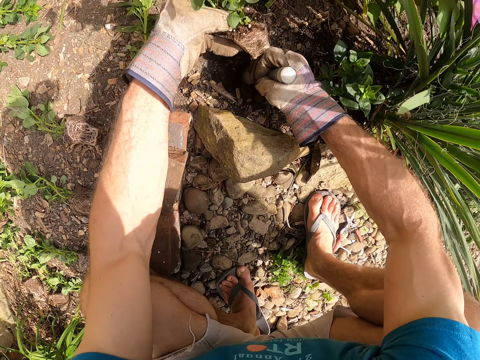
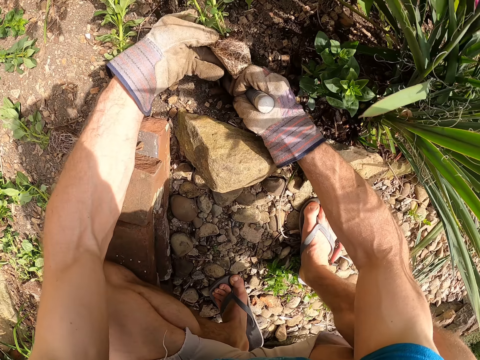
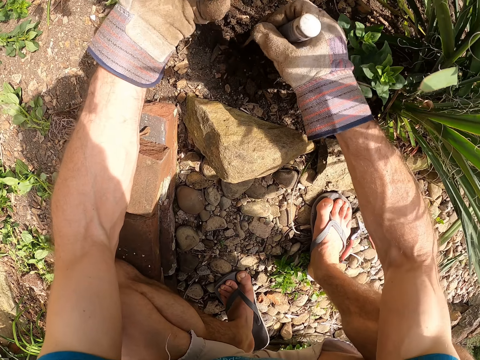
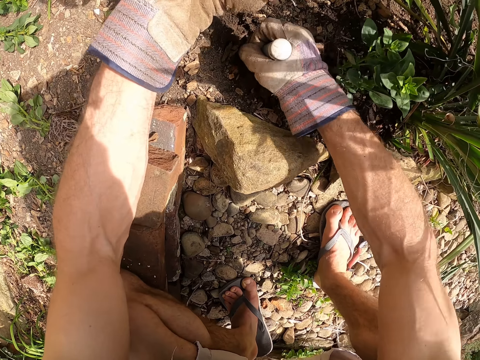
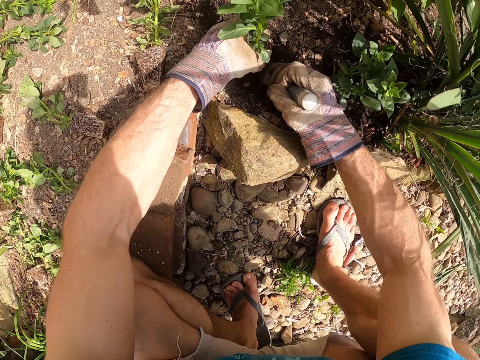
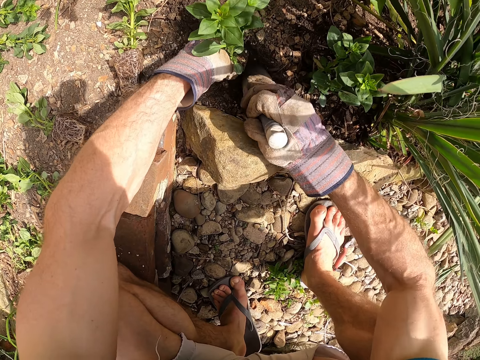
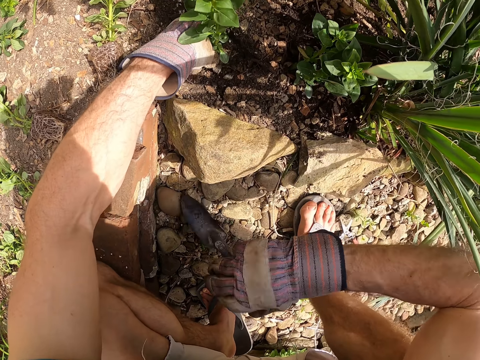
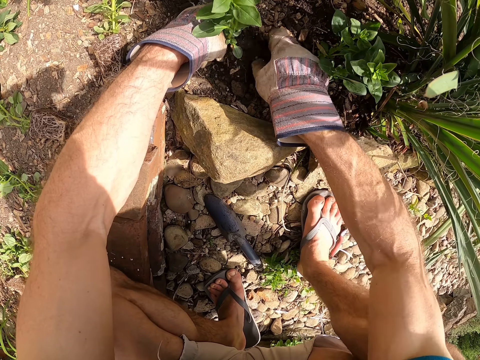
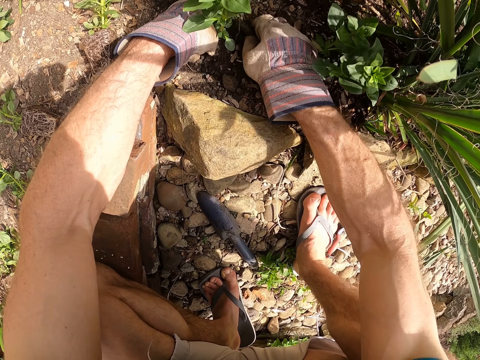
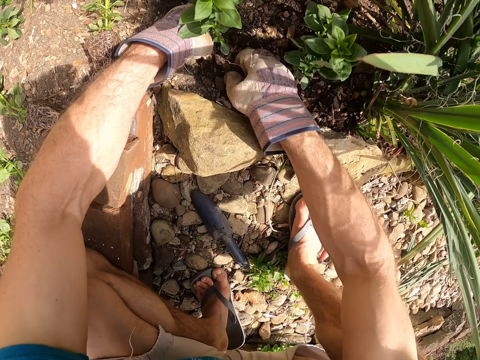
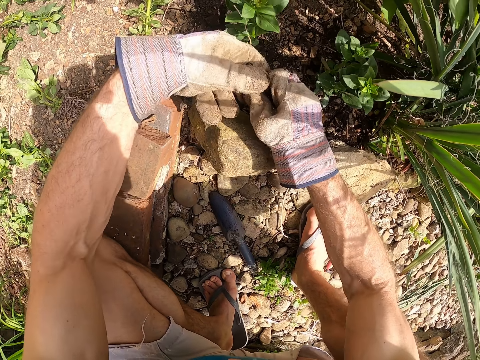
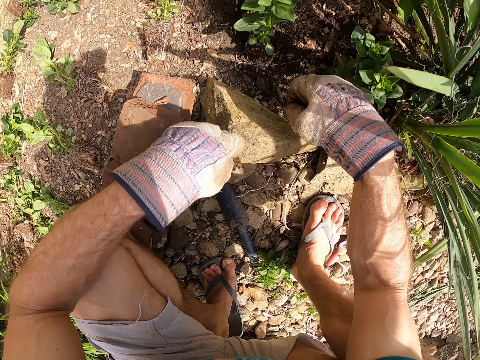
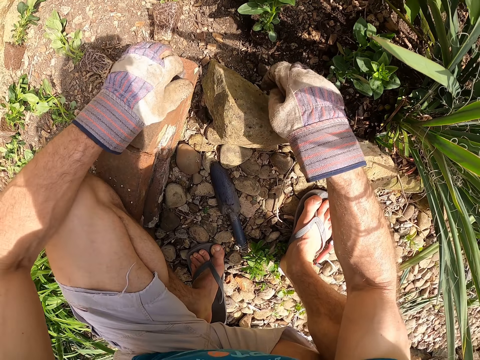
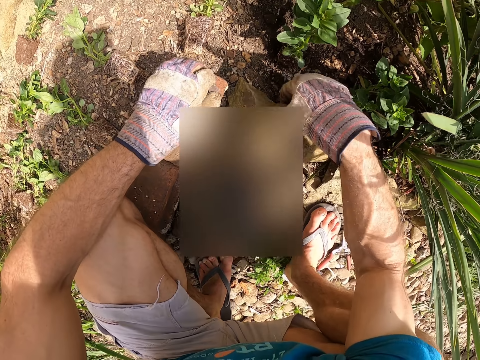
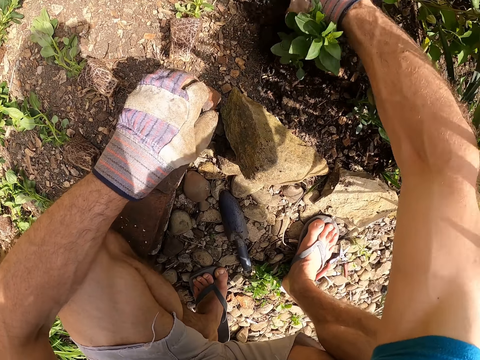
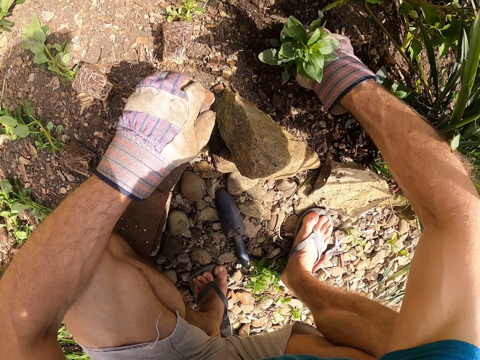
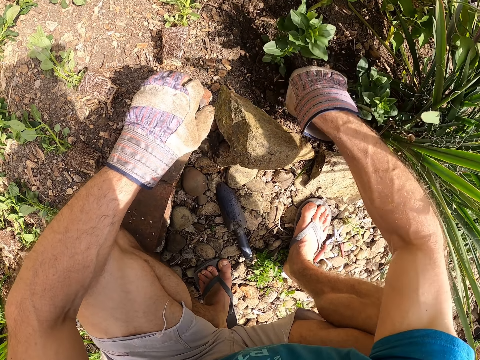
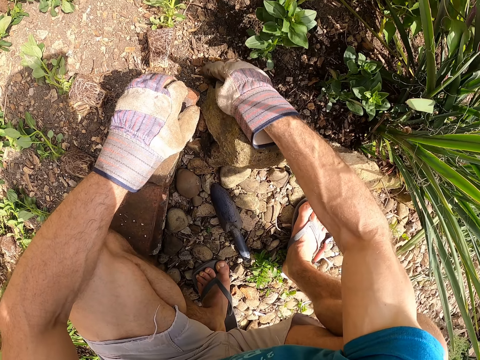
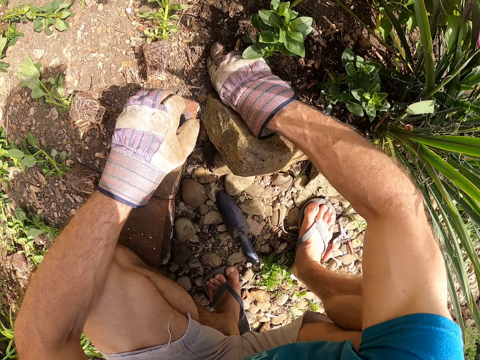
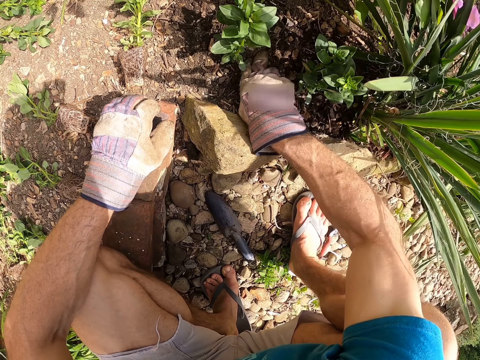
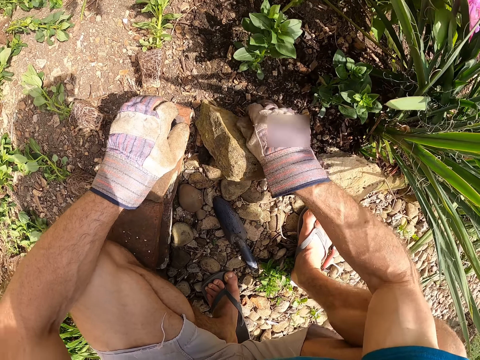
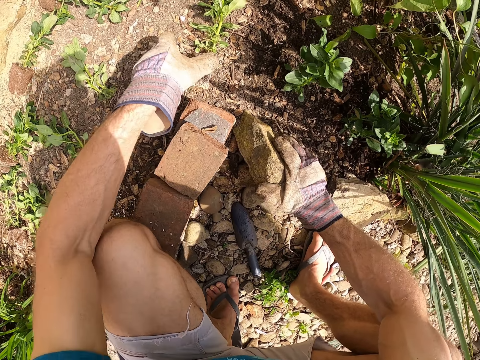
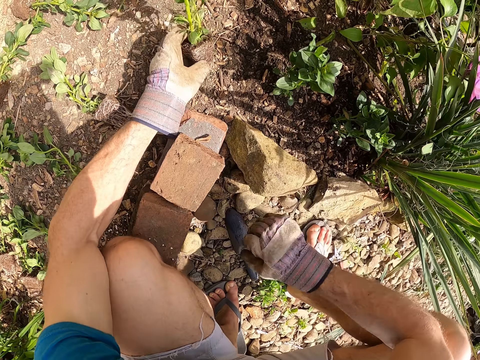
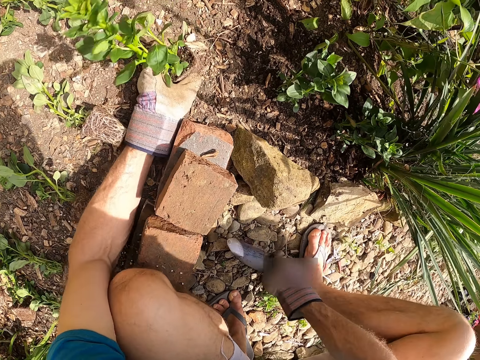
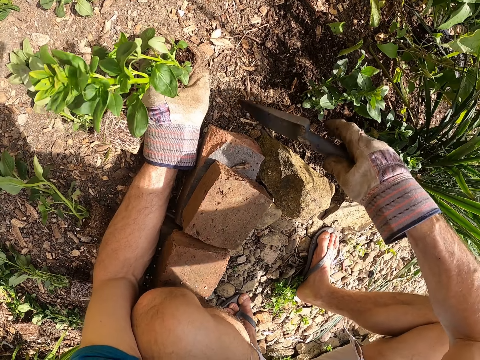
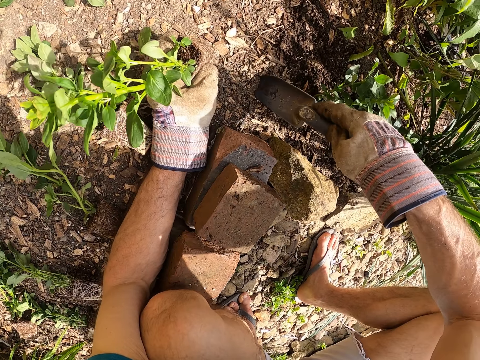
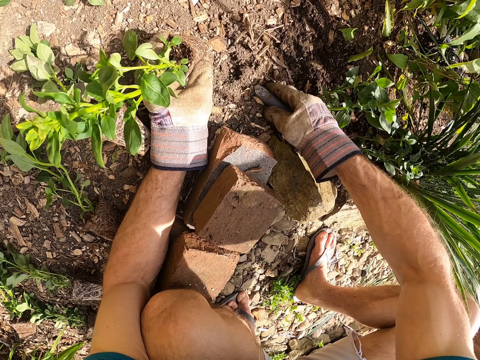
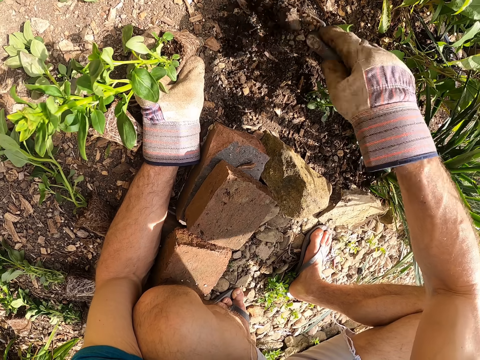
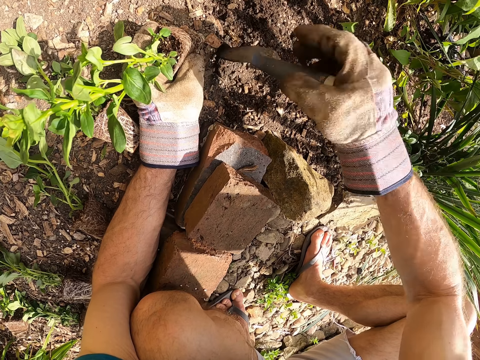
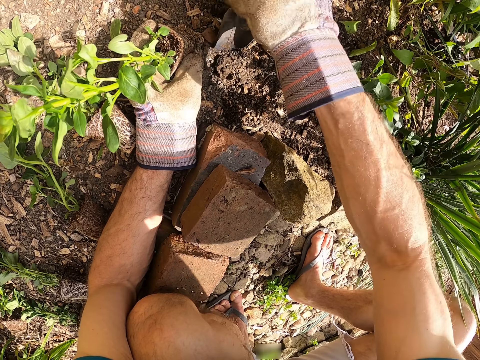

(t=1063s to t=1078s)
The camera wearer plants the sixth seedling in the hole with his left hand and the garden trowel in his right hand. He puts the garden trowel on the ground with his right hand. He plants the seventh seedling with his hands. He covers the plant with soil. He examines the soil with his right hand. He picks an eighth seedling on the ground with his left hand. He picks the garden trowel on the ground with his right hand. He digs the soil with the garden trowel in his right hand.

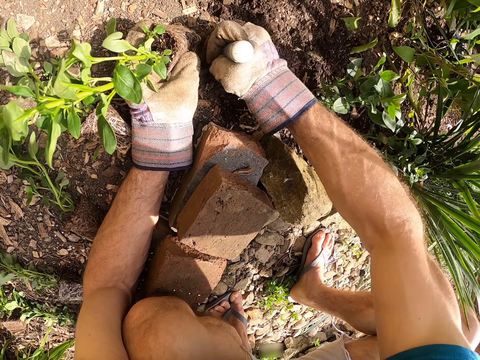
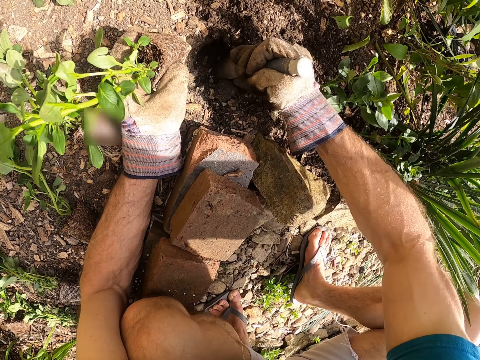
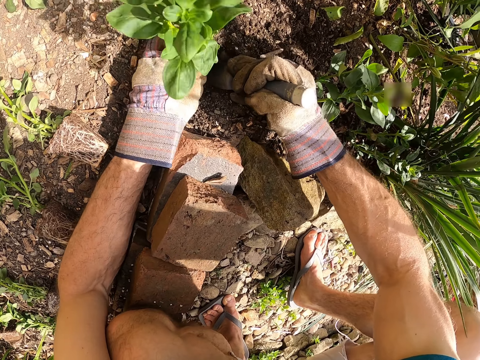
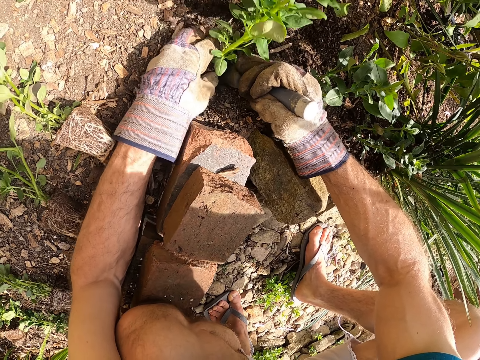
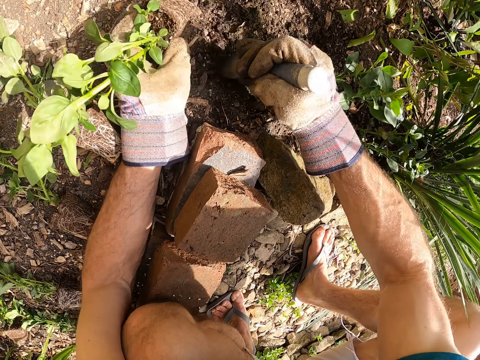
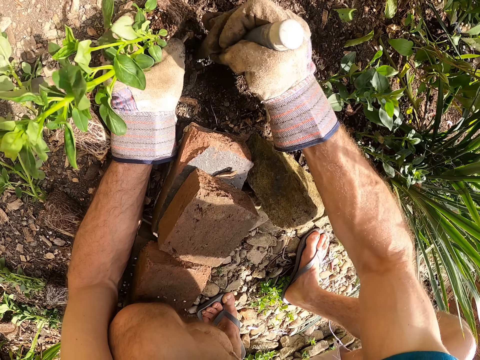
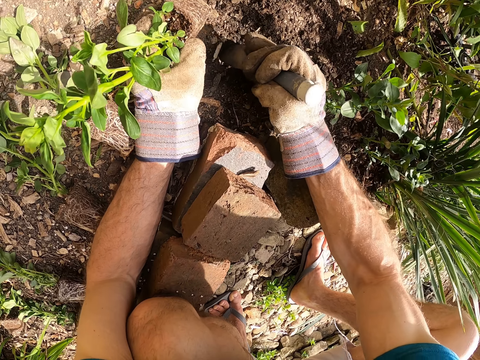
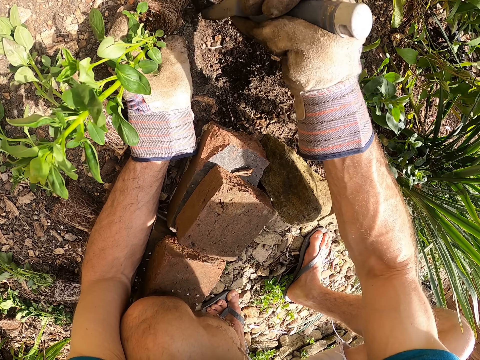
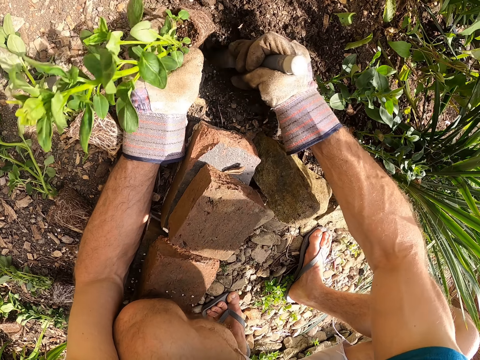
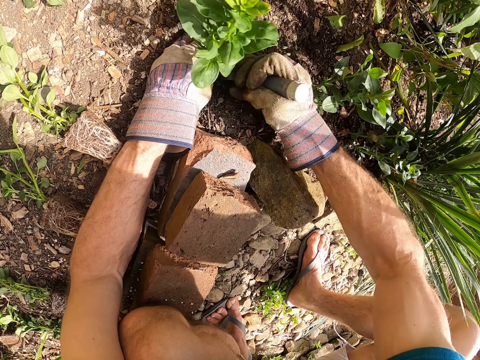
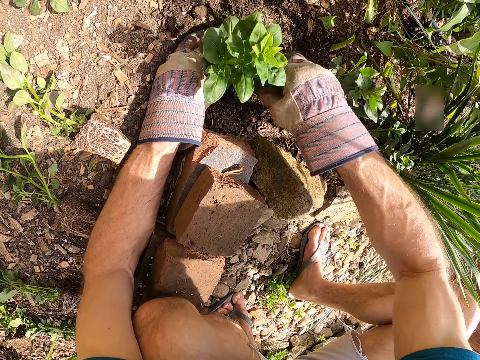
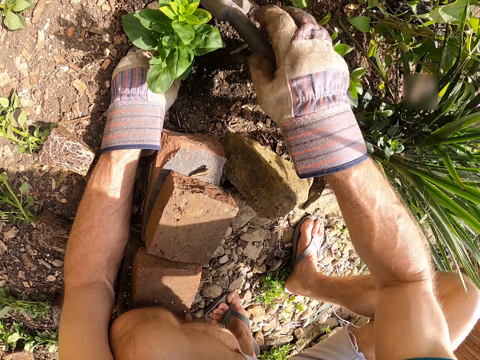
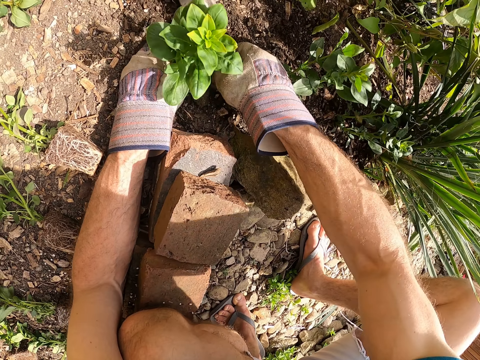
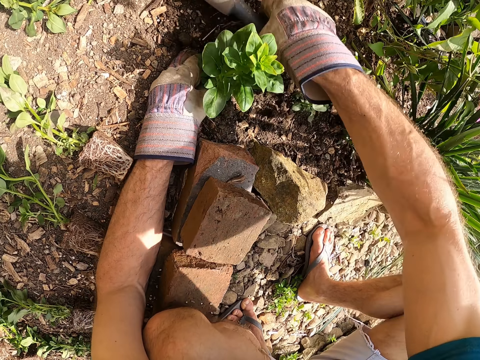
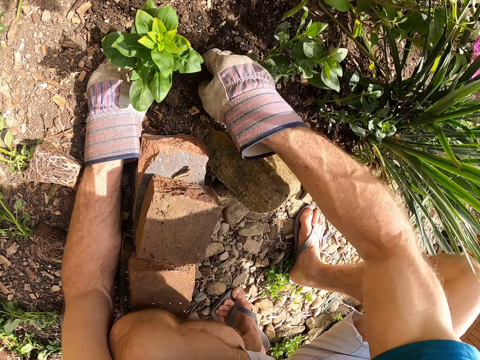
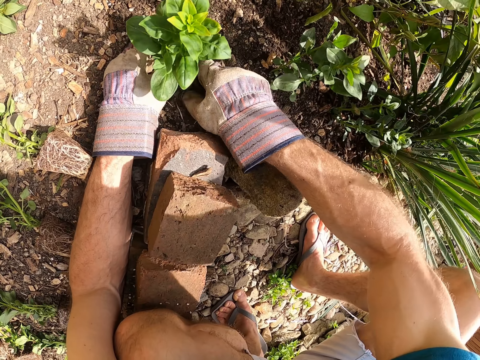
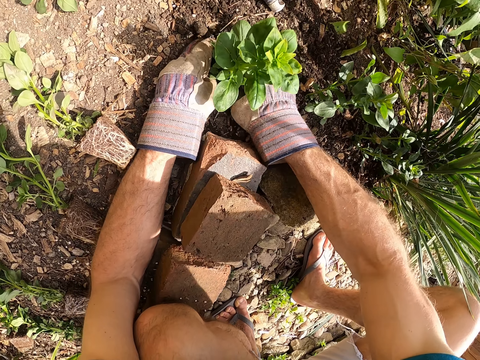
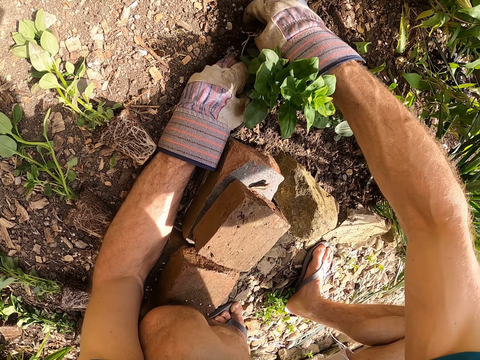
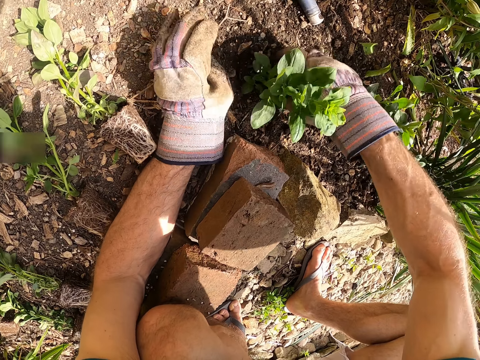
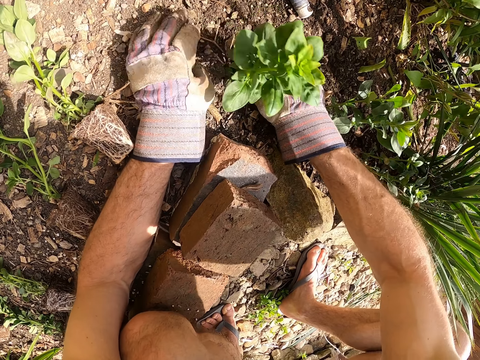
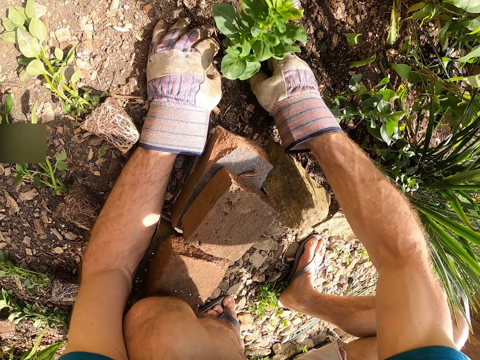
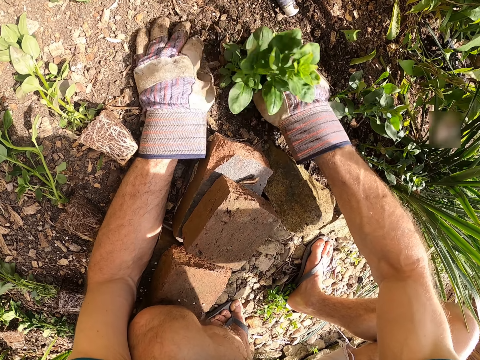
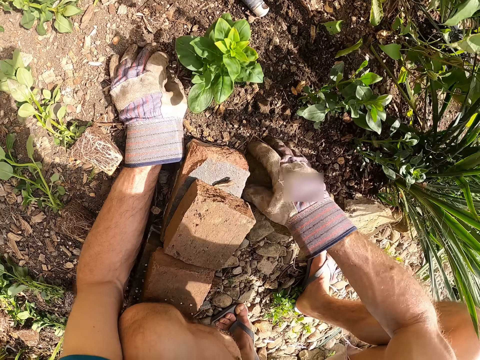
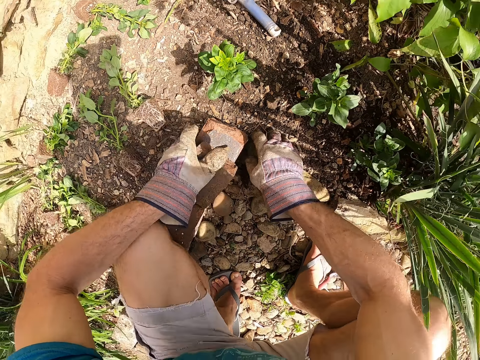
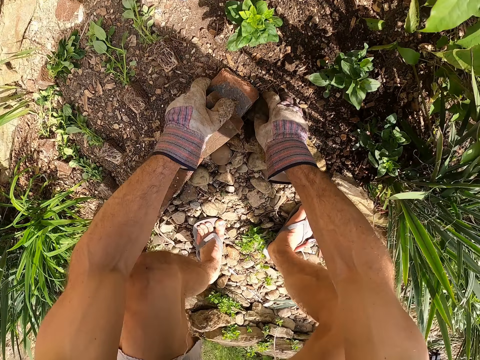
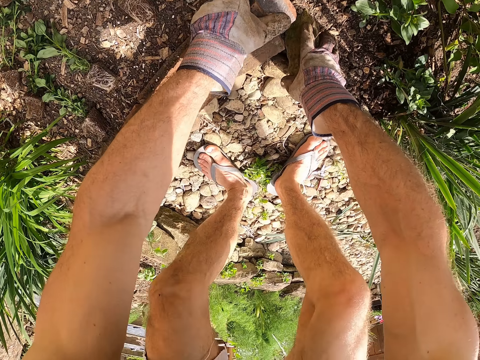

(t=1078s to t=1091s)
The camera wearer plants the seventh seedling in the hole with his left hand and the garden trowel in his right hand. He digs the soil with the garden trowel in his right hand. He plants the seventh seedling with his left hand and the garden trowel in his right hand. He puts the garden trowel on the ground with his right hand. He covers the plant with soil. He plants the eighth seedling with his hands.
